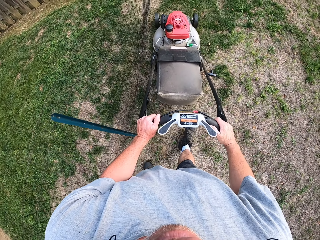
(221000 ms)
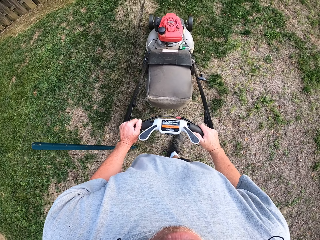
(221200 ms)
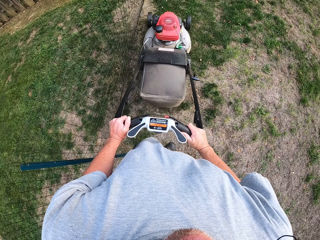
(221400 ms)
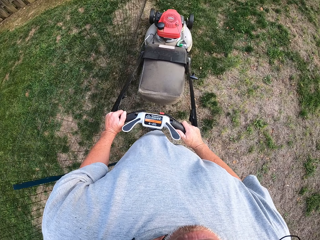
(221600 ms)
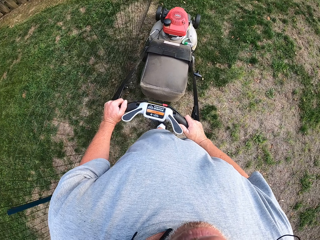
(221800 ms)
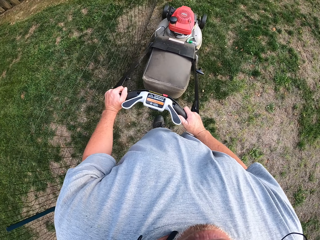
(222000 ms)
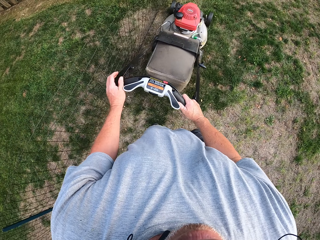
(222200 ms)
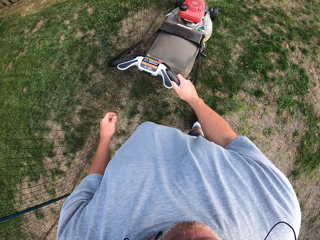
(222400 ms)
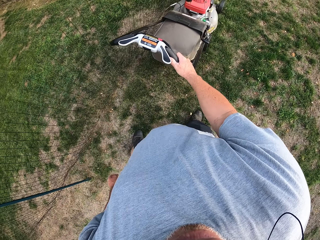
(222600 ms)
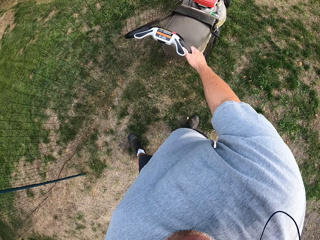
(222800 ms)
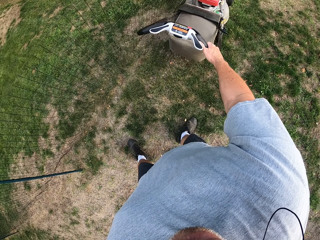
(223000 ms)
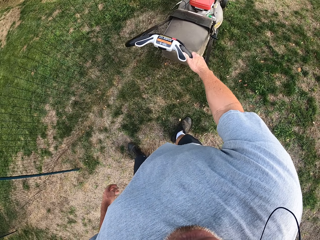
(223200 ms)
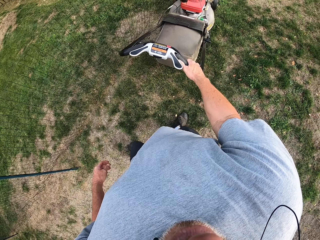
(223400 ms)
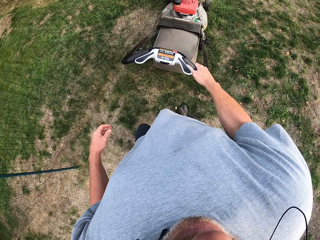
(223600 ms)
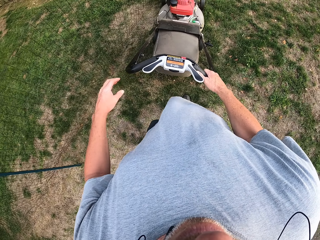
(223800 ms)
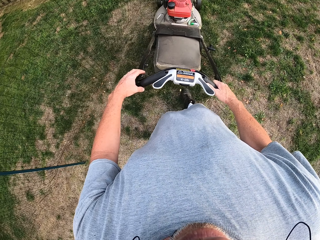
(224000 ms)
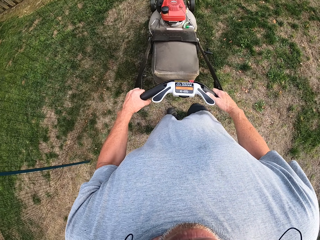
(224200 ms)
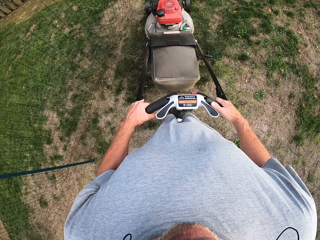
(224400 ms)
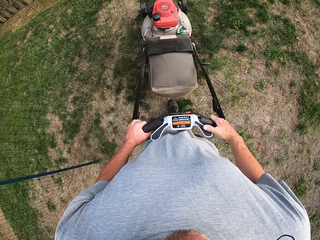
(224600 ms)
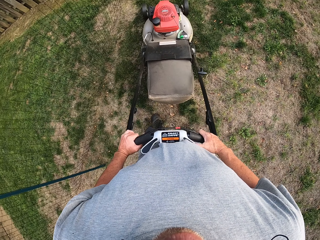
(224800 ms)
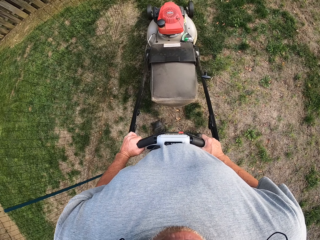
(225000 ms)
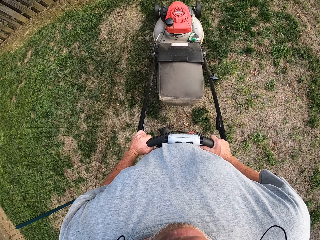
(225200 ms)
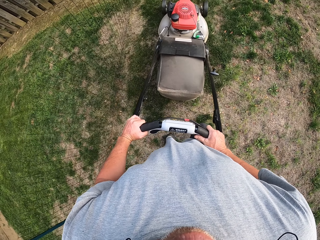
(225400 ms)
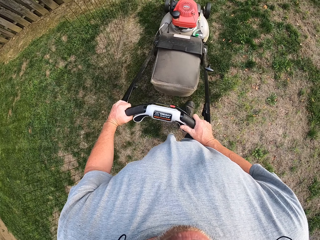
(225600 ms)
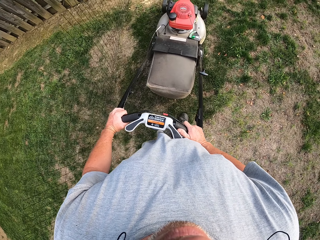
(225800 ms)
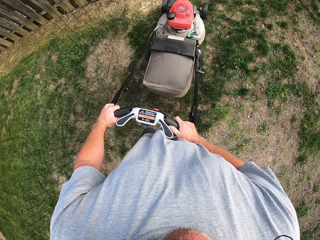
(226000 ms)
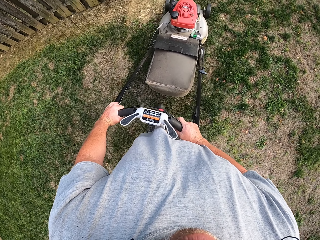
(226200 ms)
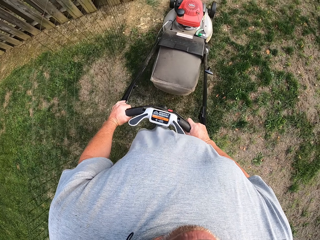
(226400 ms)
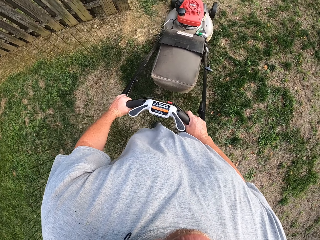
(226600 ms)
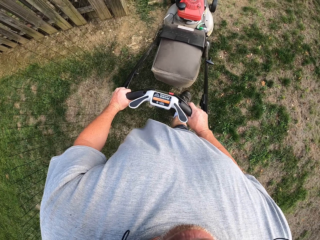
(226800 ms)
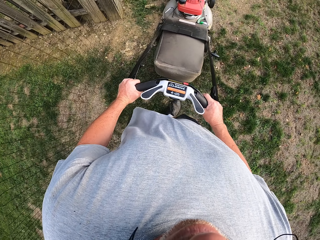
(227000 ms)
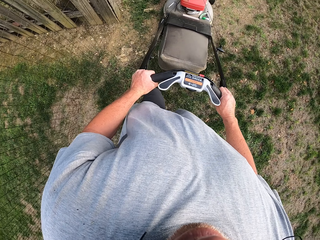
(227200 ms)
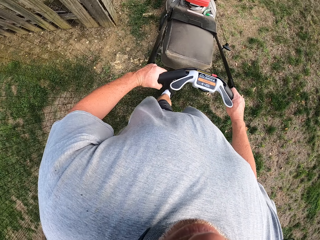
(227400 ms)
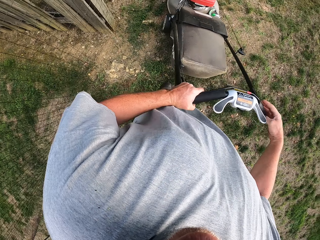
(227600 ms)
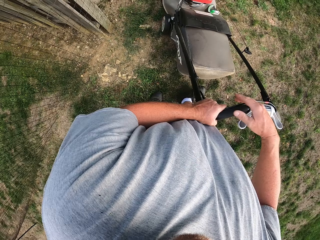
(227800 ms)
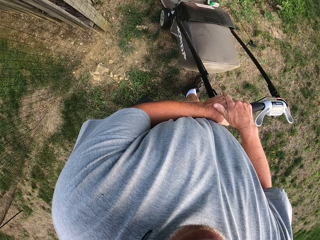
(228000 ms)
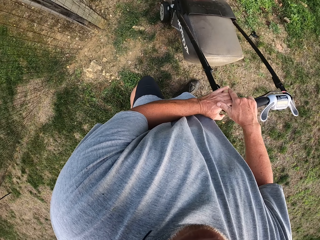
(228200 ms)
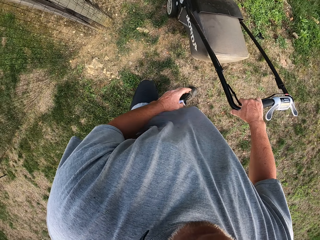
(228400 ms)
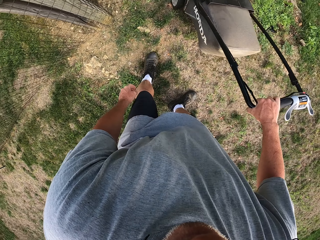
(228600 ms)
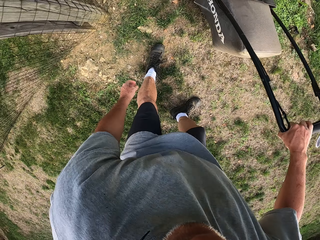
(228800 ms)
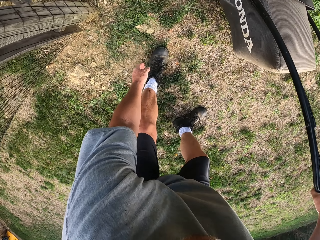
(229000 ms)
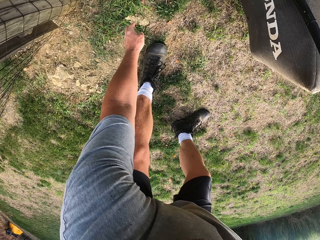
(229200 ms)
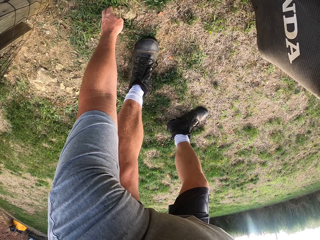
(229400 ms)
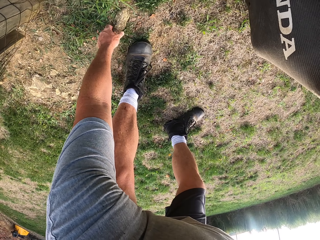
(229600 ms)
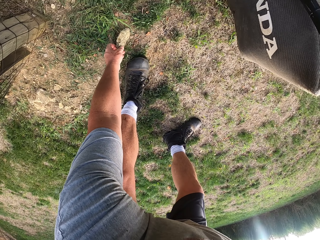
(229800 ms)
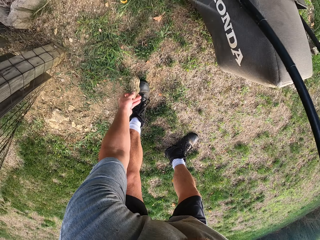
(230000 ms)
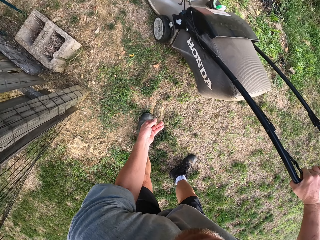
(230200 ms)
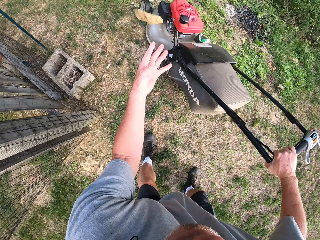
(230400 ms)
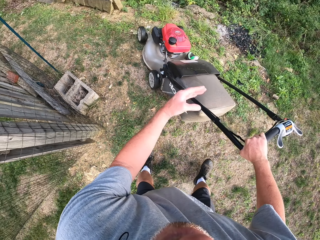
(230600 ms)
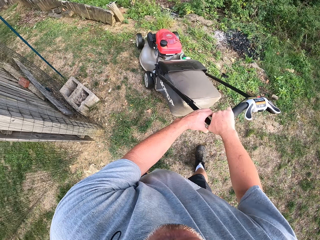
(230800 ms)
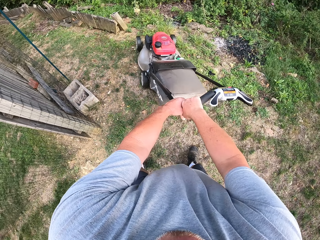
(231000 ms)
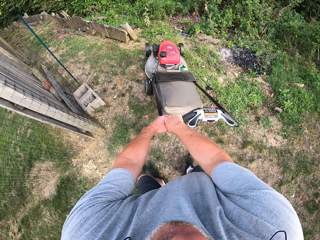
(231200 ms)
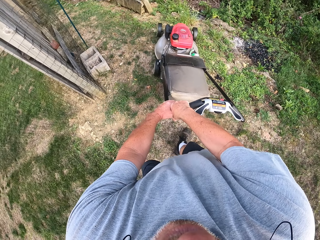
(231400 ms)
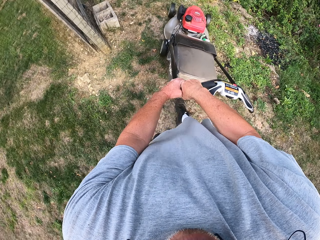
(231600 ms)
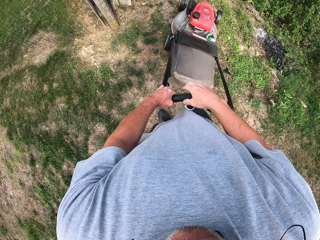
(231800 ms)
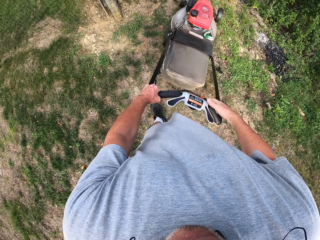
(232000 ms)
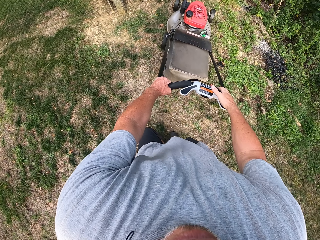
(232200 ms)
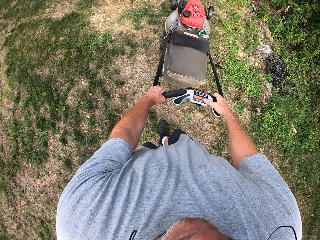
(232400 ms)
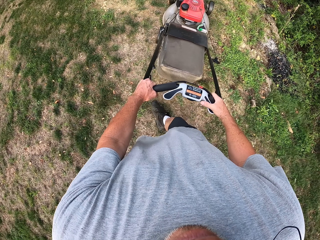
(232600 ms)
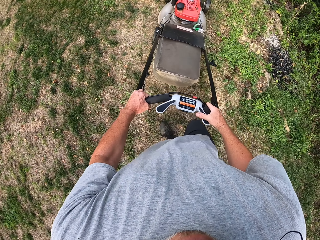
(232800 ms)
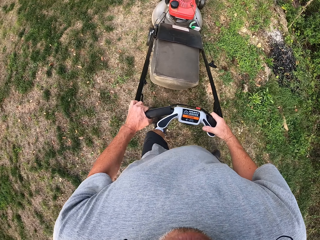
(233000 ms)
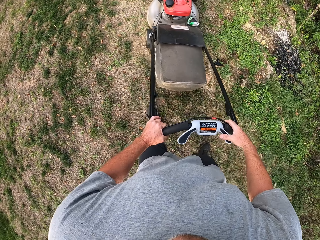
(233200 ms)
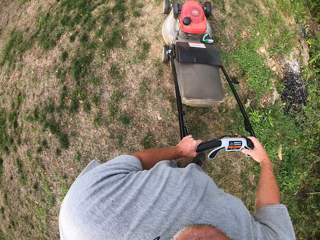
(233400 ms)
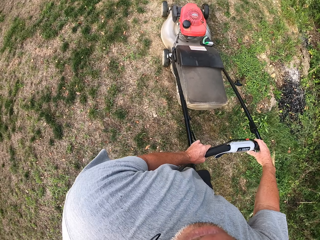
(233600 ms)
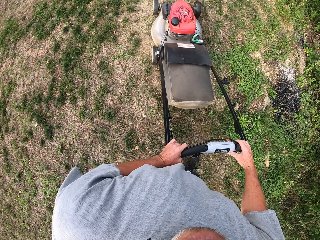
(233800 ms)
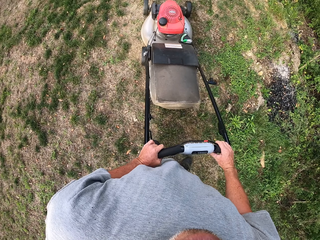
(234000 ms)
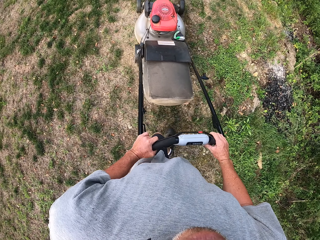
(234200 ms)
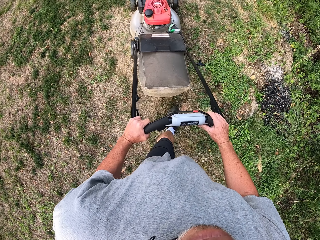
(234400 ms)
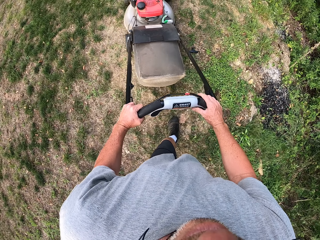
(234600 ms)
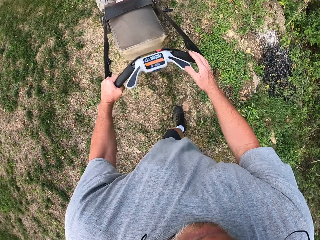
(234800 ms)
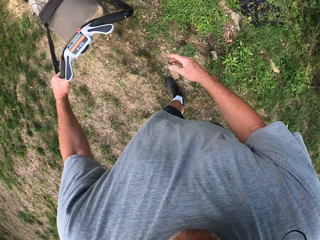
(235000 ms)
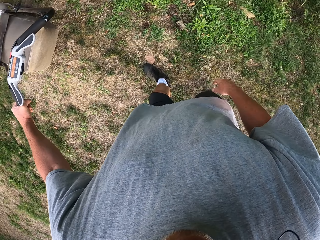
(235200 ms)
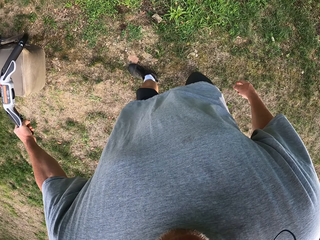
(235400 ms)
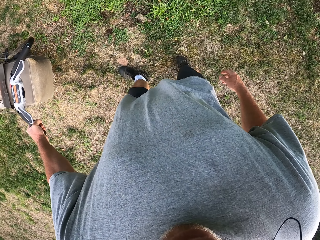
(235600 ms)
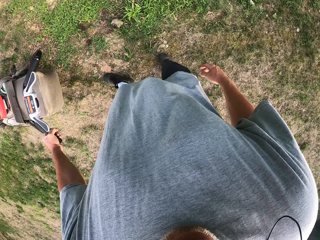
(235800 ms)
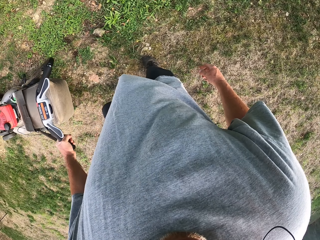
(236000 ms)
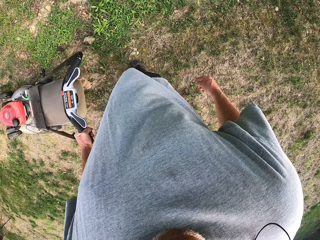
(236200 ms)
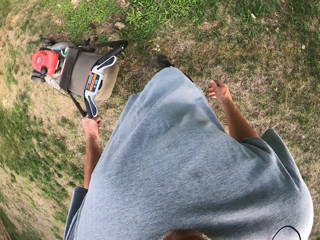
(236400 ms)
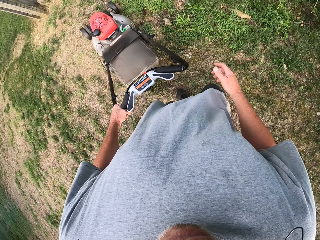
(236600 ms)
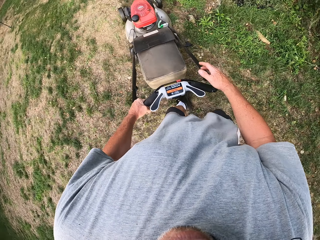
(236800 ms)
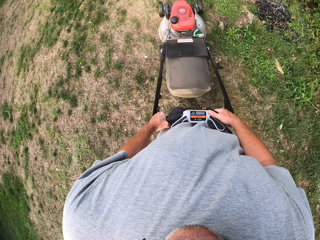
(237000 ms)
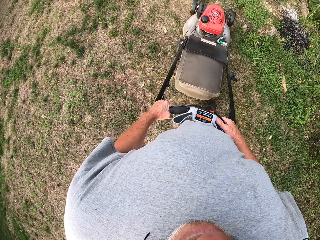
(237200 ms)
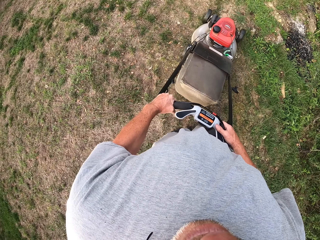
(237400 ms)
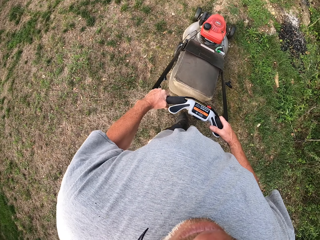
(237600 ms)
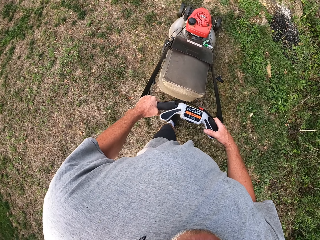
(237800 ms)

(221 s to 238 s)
The camera wearer mows grass with the lawn mower. They pick up a stone on the ground. They throw the stone away. They pull the grass mower. They mow grass with the lawn mower.

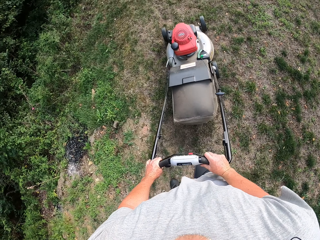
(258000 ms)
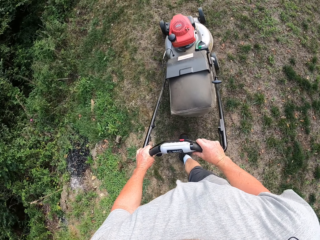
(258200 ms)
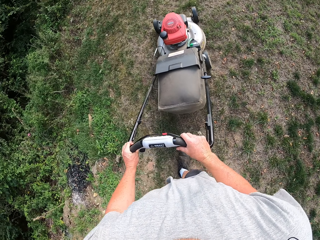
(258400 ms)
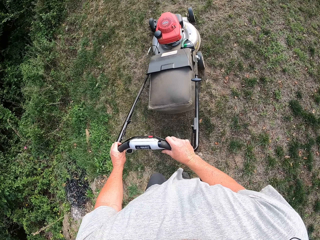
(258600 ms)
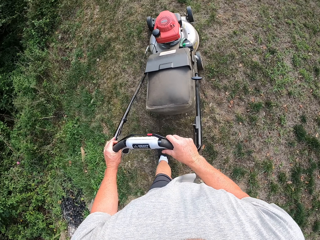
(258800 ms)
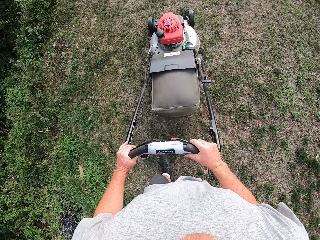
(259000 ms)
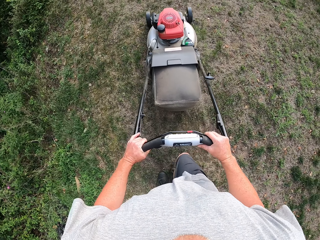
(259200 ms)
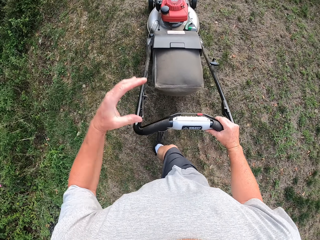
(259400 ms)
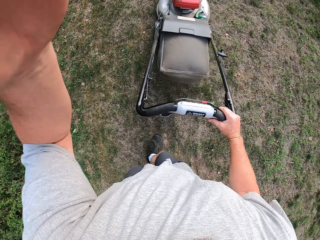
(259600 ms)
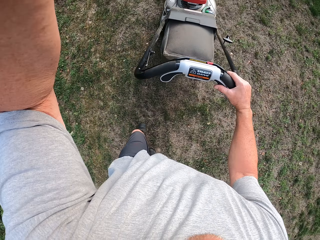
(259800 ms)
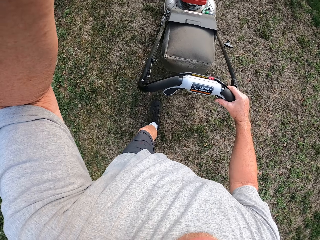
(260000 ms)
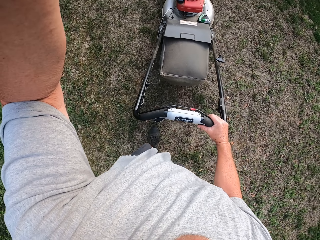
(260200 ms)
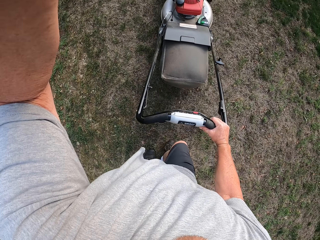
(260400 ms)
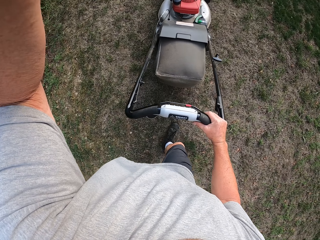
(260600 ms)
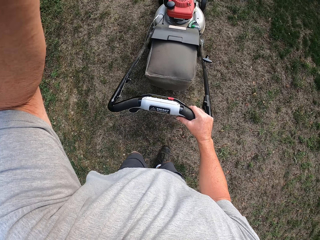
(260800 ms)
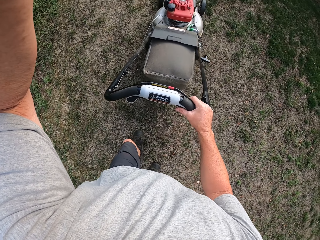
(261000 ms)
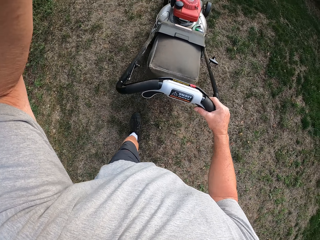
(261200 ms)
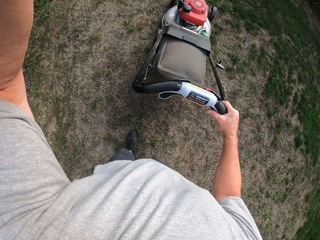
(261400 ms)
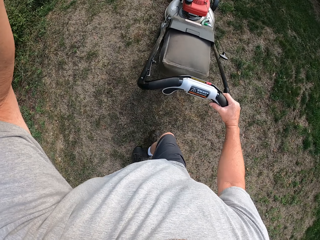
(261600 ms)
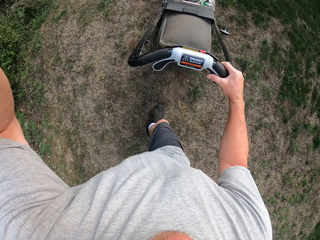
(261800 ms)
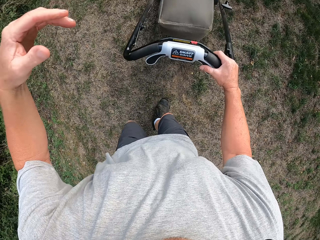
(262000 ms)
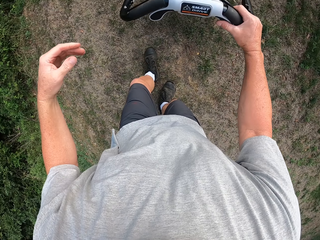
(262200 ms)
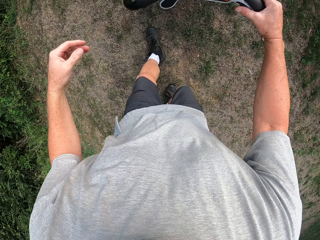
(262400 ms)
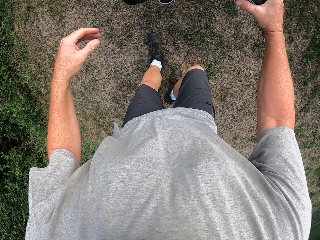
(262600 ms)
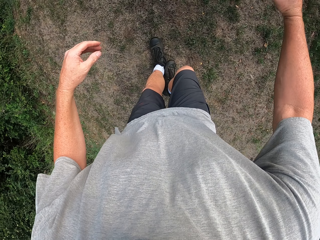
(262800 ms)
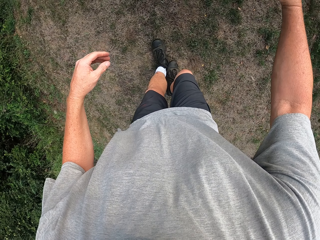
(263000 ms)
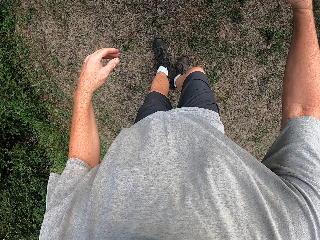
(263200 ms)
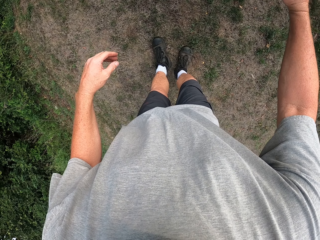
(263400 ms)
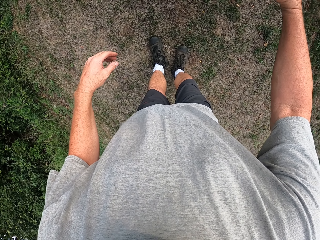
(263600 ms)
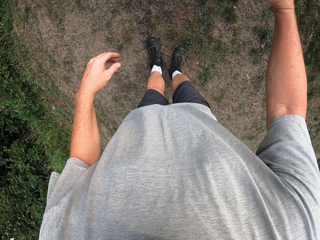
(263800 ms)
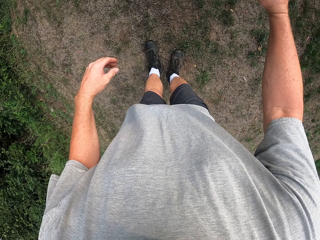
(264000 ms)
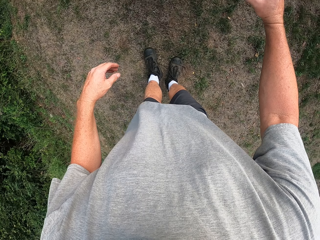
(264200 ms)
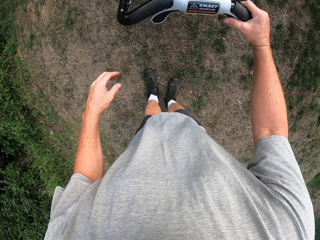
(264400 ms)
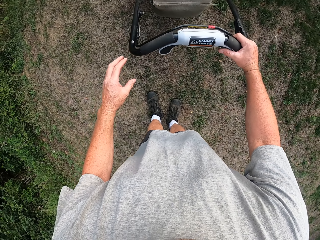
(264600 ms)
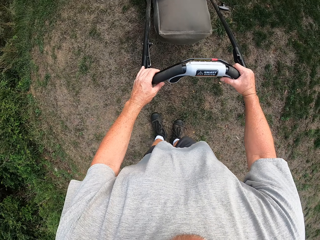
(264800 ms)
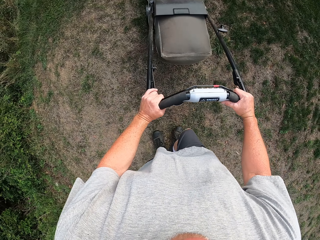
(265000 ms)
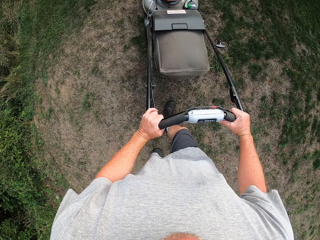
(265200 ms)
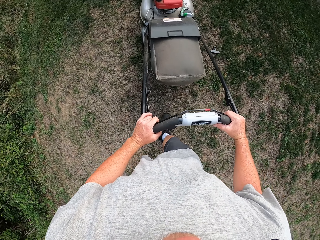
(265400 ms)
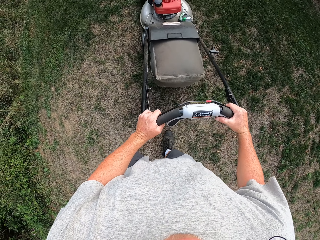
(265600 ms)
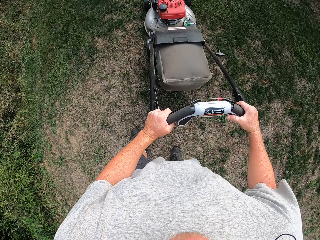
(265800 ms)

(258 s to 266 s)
The camera wearer touches something.
